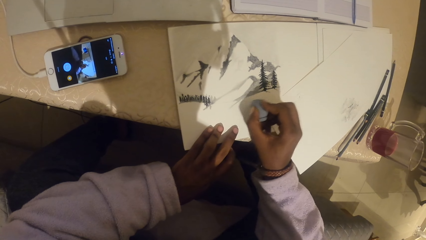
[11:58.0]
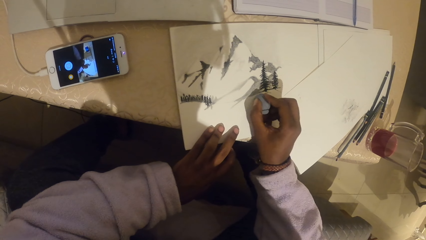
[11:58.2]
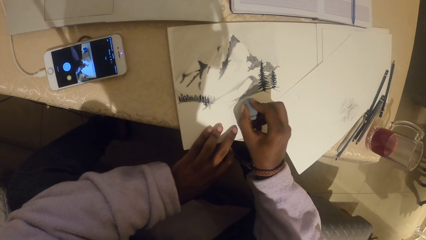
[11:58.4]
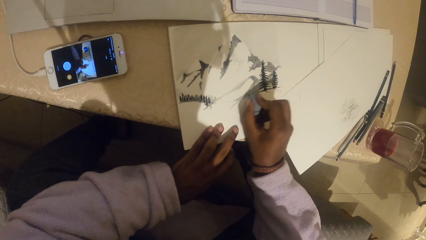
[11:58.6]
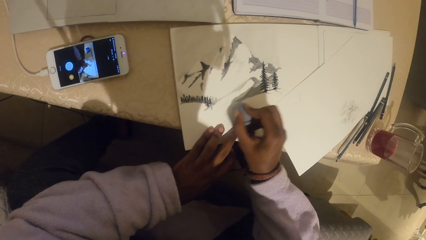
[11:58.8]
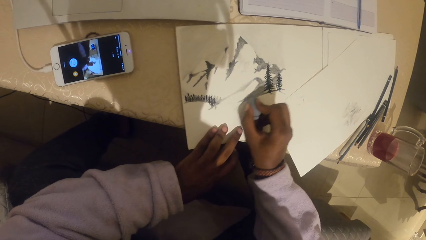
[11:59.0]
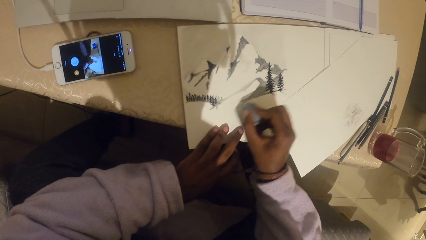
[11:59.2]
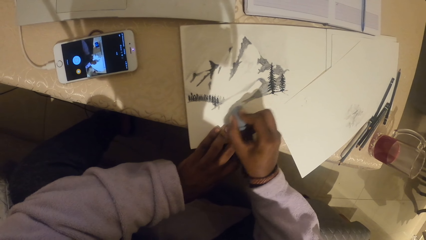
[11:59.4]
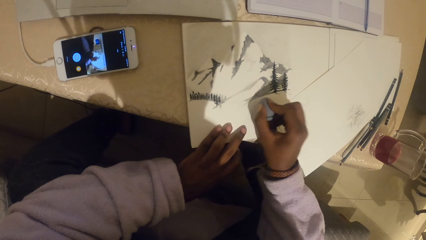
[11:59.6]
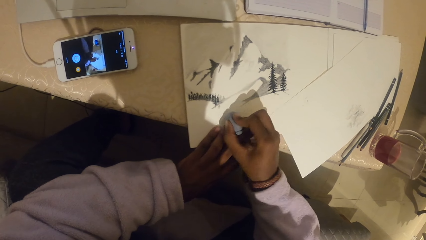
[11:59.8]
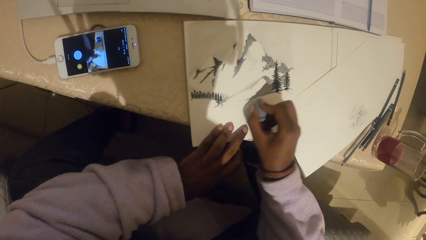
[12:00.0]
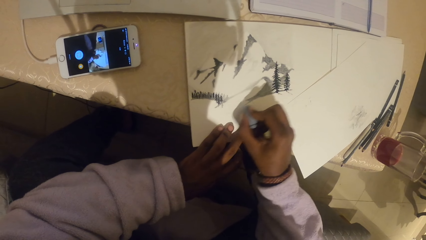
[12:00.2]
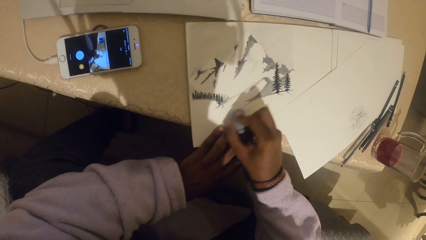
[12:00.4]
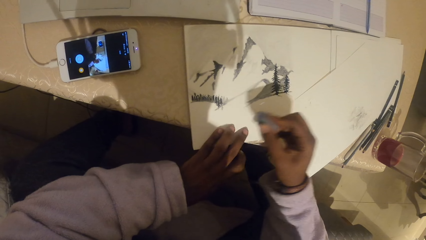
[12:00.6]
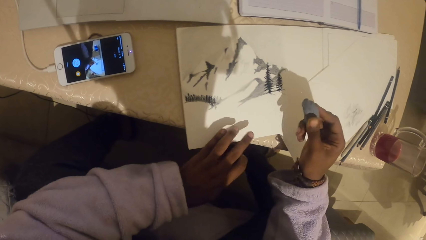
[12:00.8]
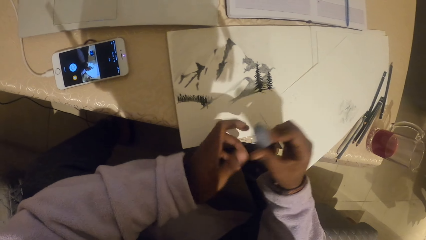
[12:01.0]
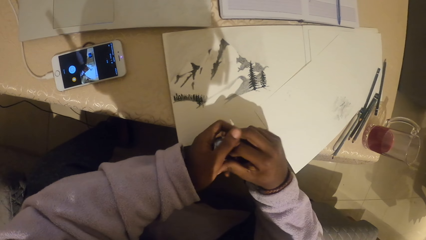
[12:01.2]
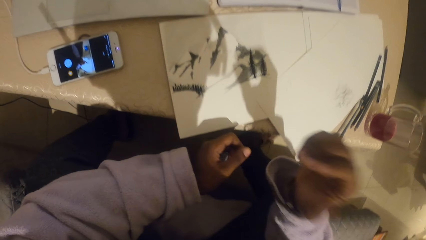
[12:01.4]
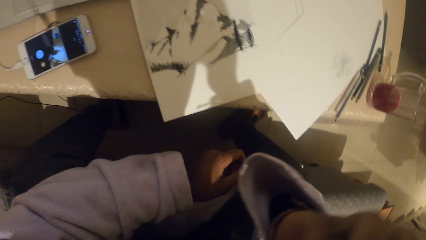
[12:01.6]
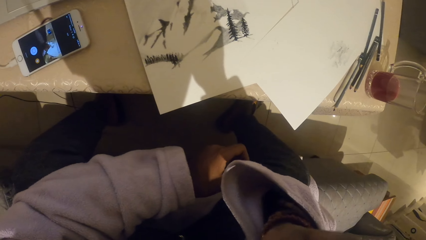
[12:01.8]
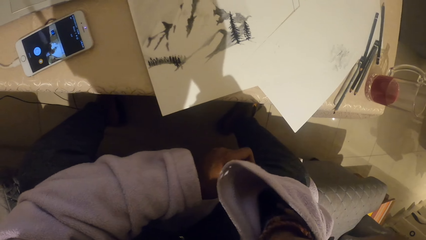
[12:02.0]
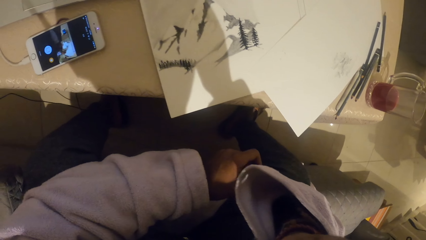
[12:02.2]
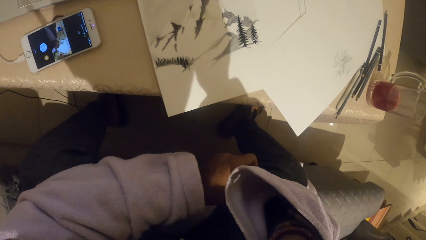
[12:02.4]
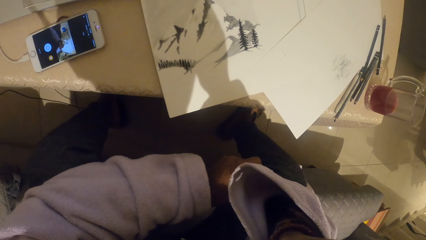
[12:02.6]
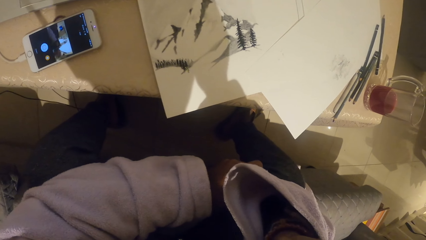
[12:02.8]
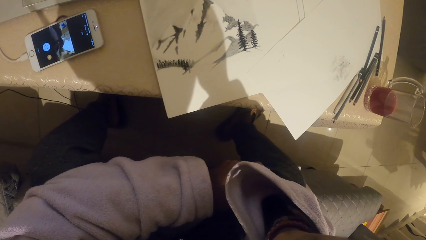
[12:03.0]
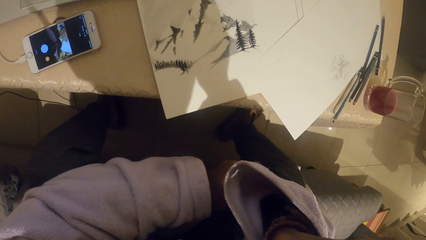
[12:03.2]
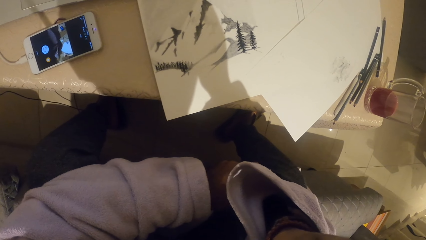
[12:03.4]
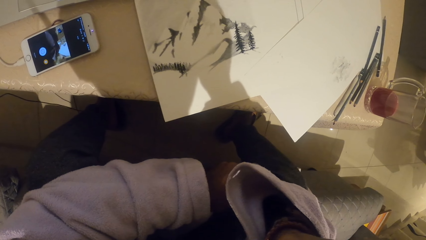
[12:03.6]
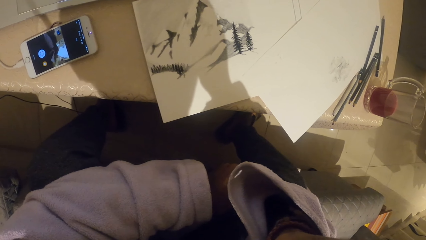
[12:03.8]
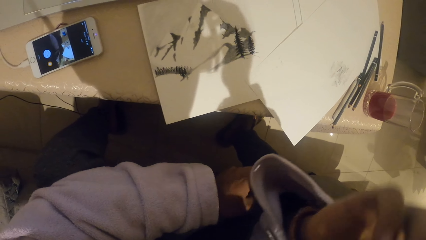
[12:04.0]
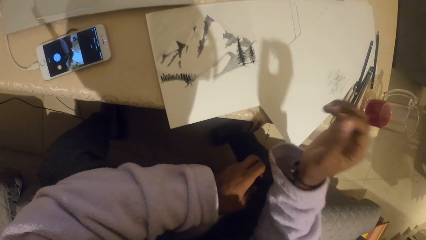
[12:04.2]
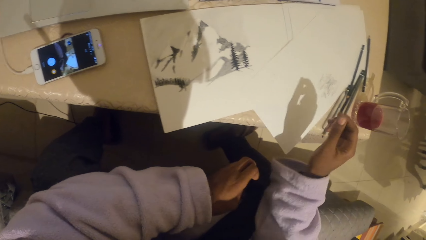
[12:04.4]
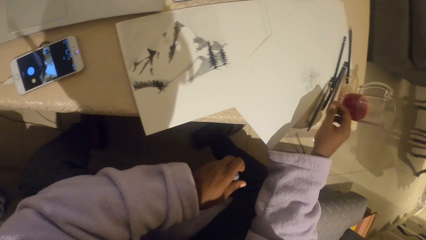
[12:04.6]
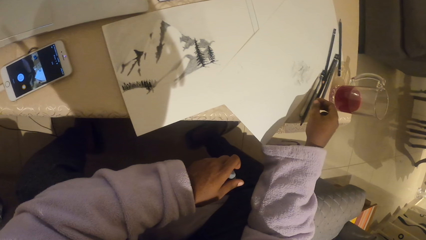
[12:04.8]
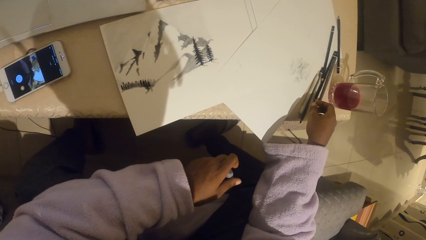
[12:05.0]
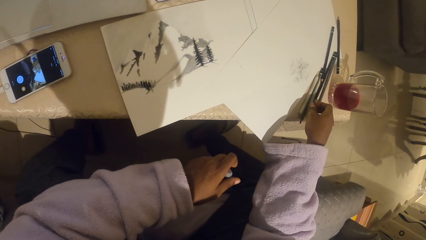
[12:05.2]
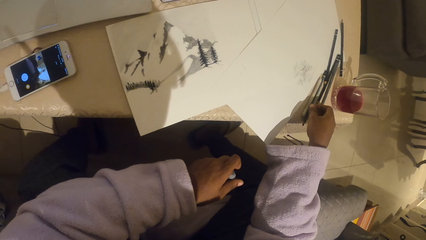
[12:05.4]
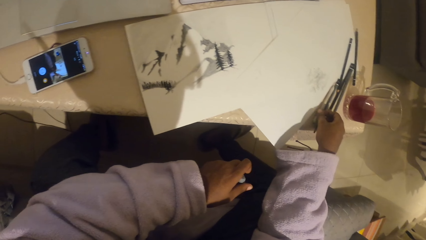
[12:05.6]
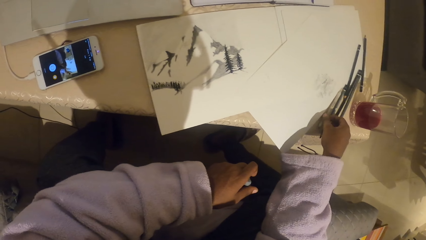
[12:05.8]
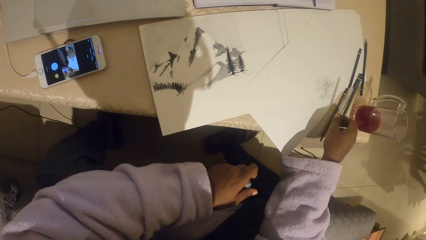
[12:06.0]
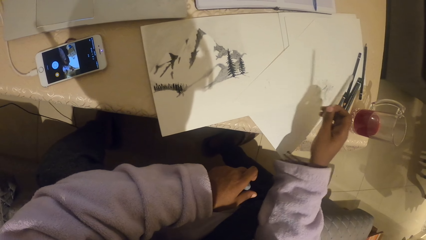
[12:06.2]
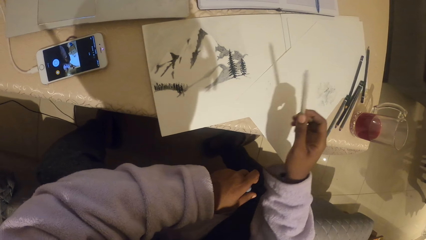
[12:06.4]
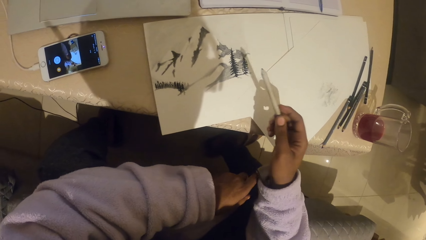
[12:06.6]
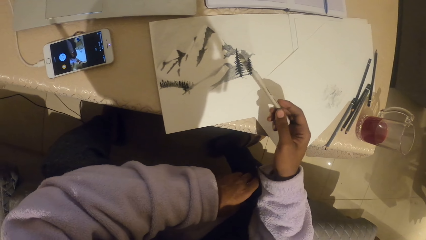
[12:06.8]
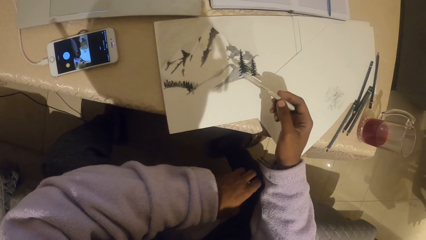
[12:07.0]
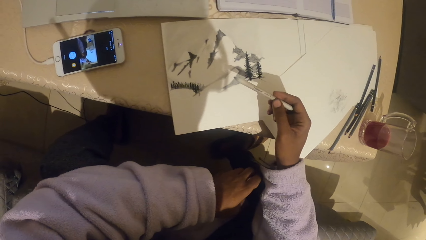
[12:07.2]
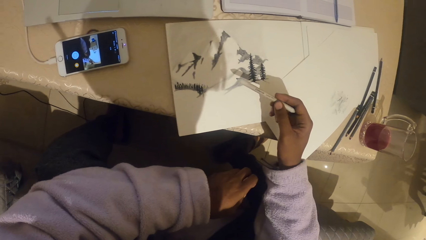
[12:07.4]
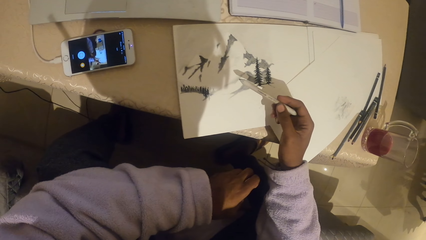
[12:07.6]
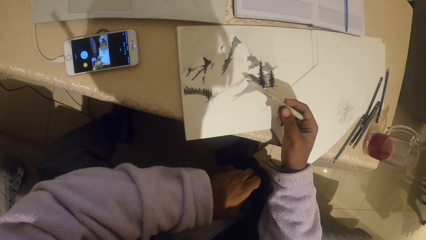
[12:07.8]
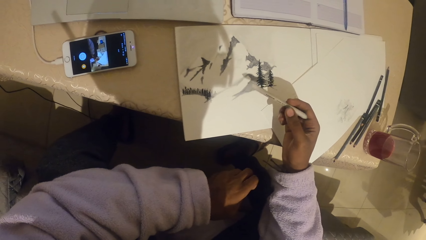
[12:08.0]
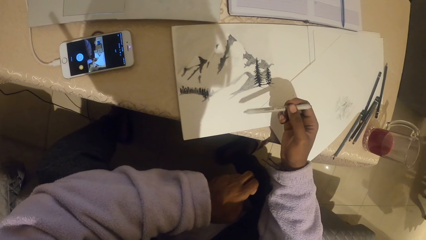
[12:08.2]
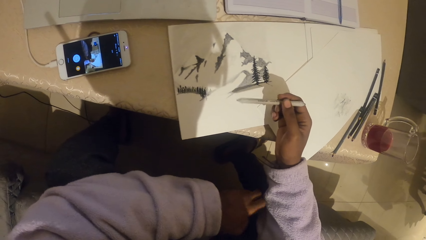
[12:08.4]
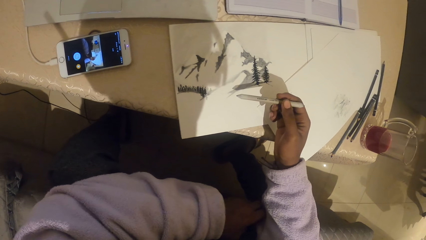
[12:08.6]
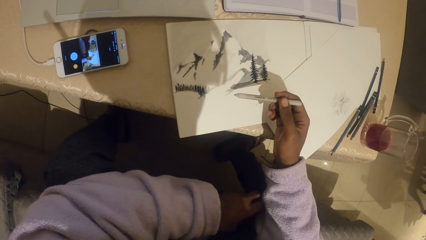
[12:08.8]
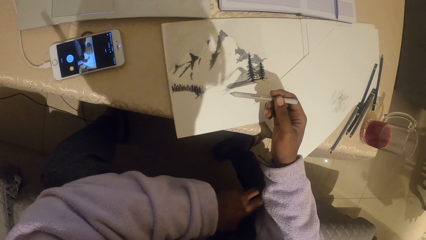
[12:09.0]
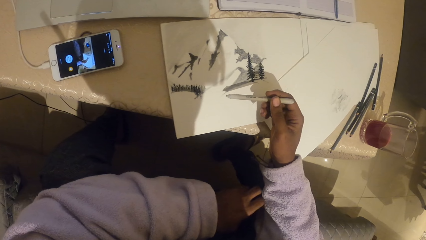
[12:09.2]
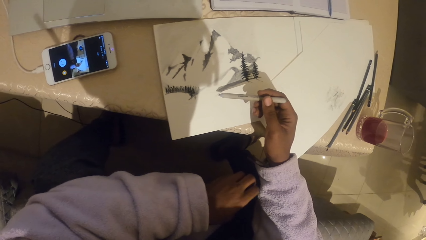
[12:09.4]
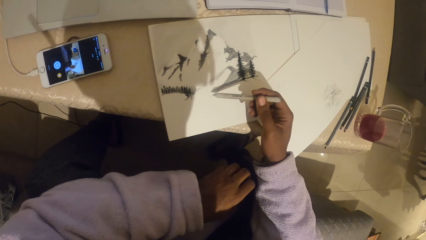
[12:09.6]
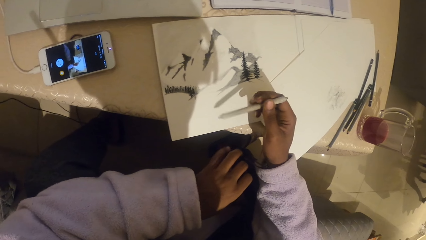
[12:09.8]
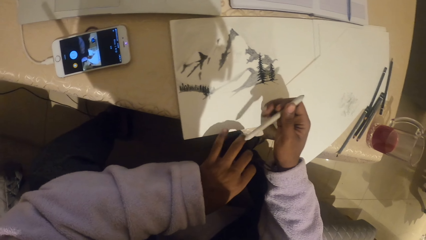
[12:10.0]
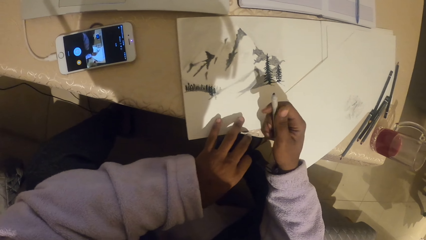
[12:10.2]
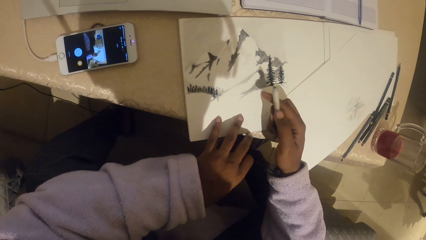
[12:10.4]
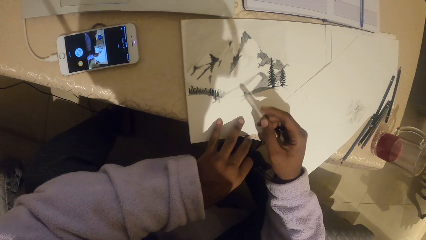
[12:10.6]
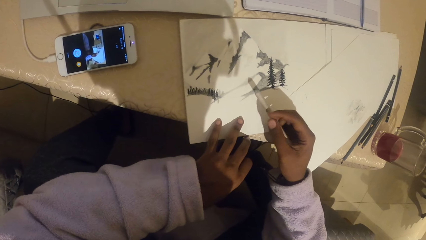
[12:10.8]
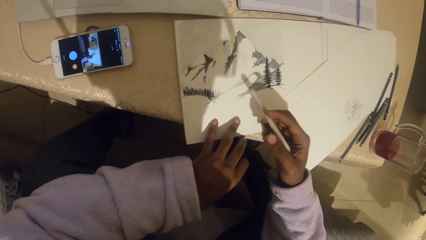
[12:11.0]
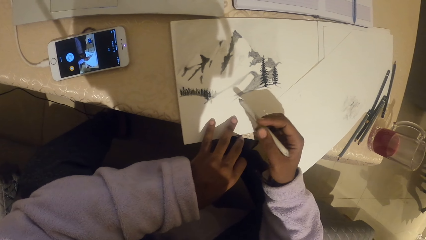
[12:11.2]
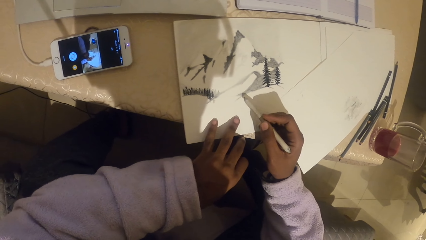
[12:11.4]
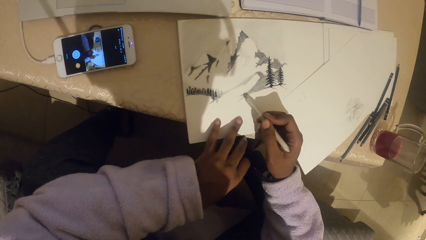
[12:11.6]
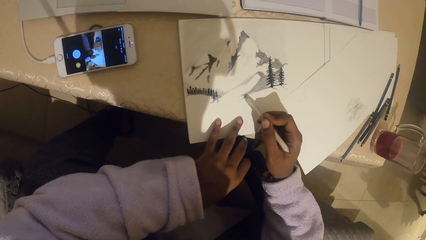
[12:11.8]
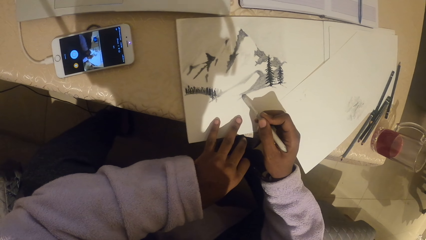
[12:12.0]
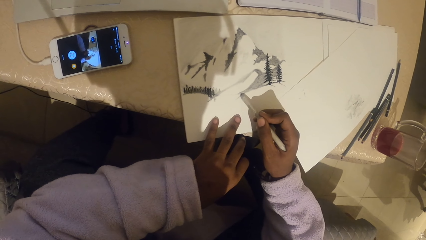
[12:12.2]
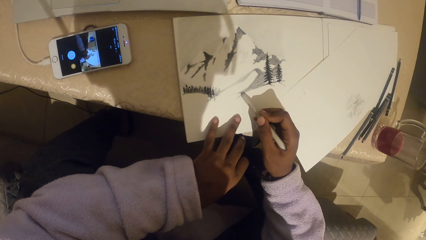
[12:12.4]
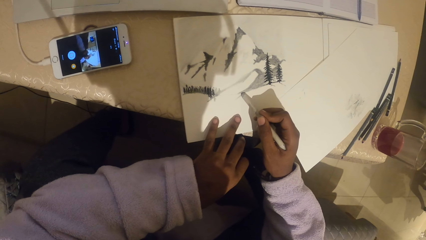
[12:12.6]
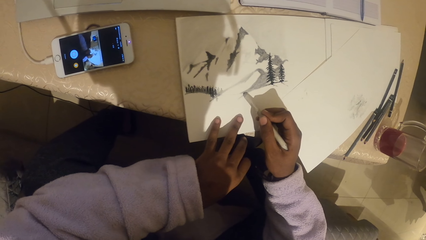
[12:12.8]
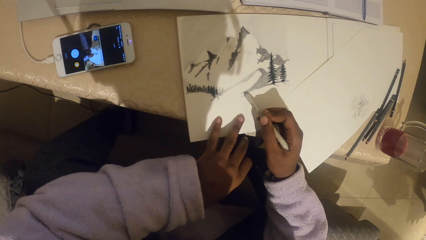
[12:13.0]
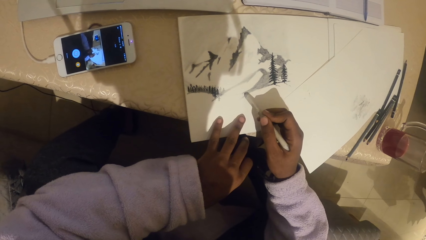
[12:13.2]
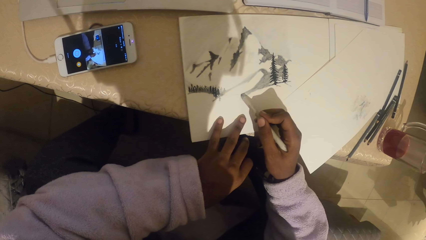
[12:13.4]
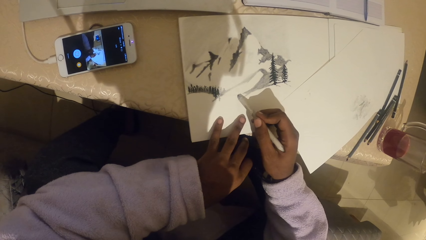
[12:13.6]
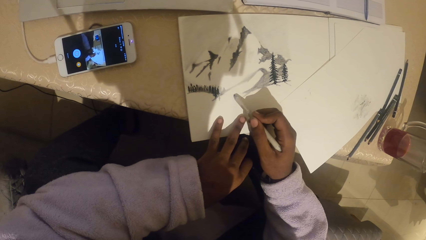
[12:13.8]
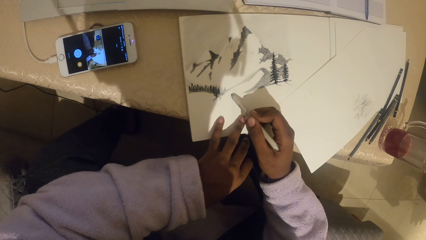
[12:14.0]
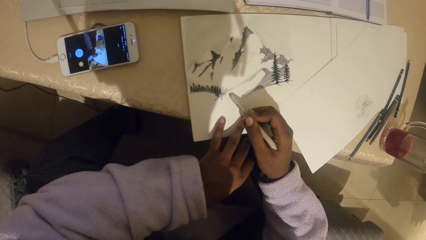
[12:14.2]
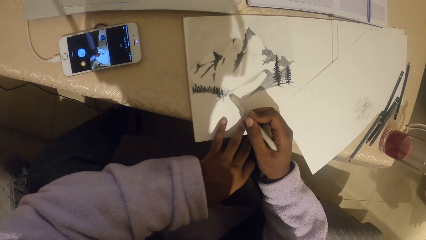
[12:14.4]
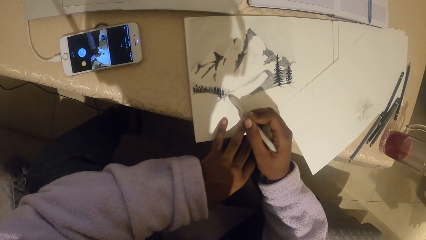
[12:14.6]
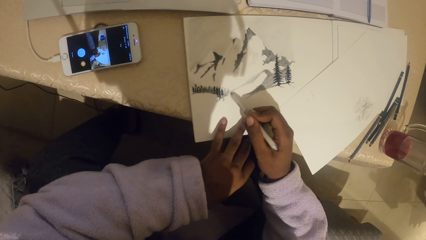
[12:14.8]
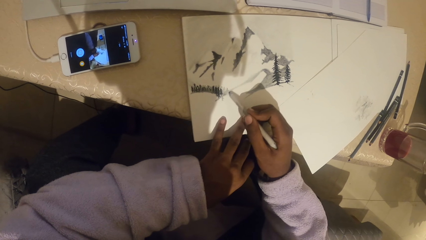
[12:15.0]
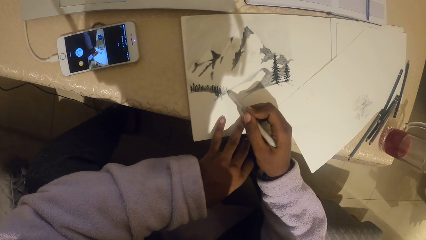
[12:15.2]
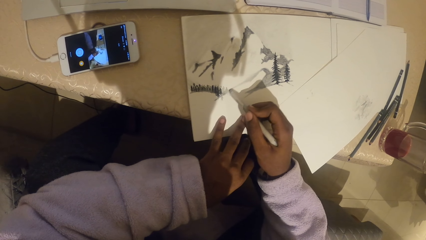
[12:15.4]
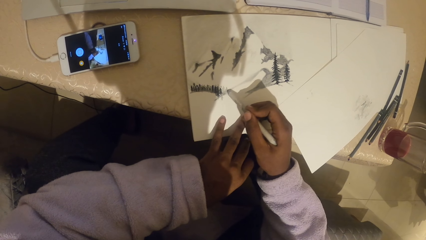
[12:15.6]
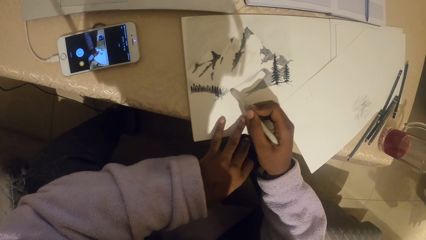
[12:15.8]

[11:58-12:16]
The camera wearer exchanges a rubber on the other hand. They align a camera with the right hand. They stare at a paper. They pick up a pencil. They stare at a drawing. They turn the pencil. They draw on the paper with the pencil.
